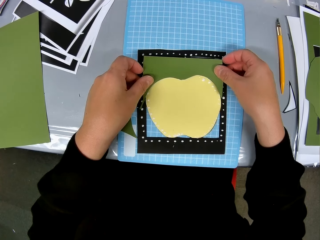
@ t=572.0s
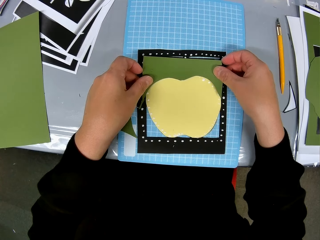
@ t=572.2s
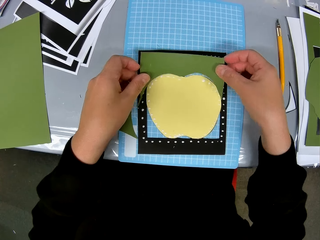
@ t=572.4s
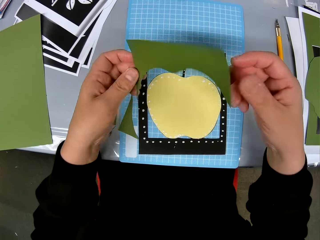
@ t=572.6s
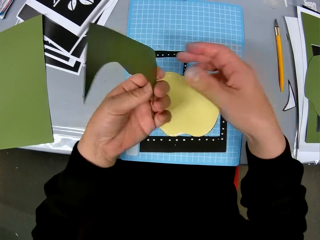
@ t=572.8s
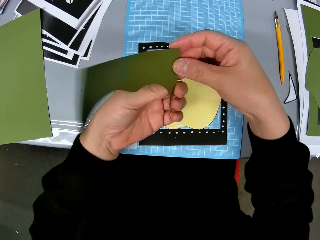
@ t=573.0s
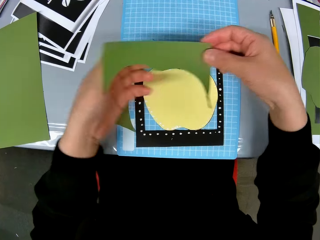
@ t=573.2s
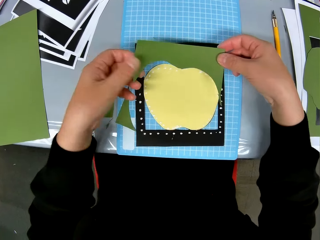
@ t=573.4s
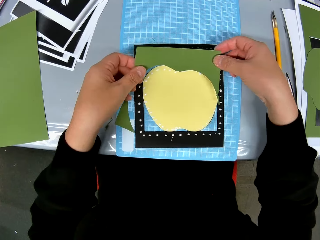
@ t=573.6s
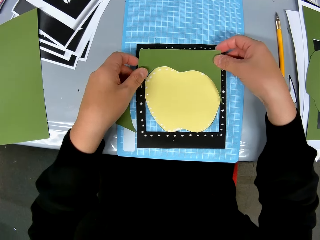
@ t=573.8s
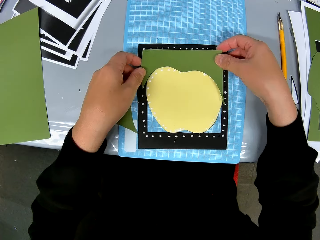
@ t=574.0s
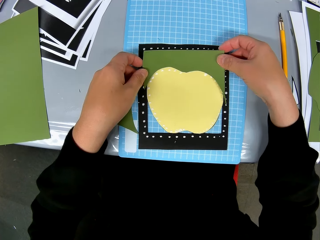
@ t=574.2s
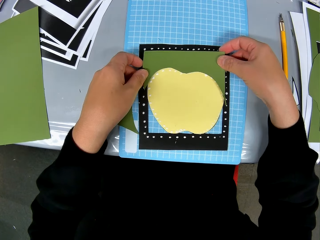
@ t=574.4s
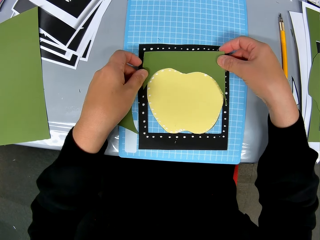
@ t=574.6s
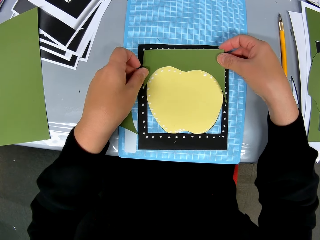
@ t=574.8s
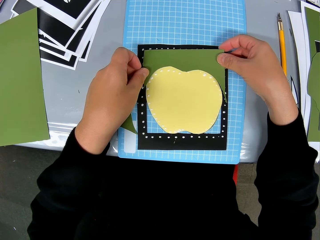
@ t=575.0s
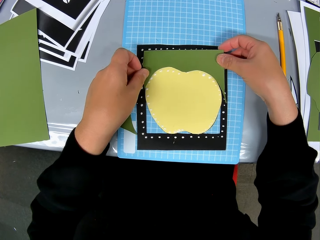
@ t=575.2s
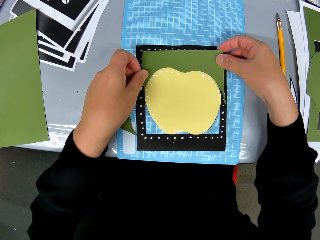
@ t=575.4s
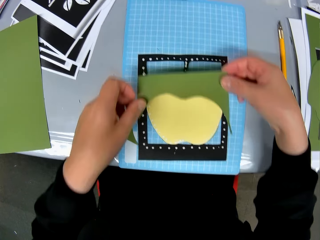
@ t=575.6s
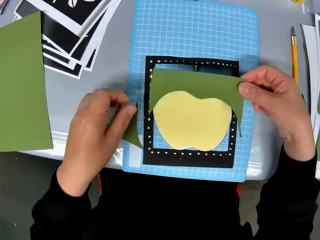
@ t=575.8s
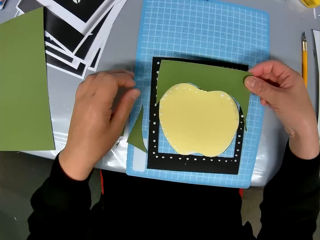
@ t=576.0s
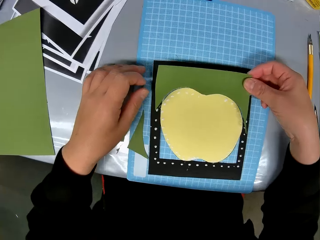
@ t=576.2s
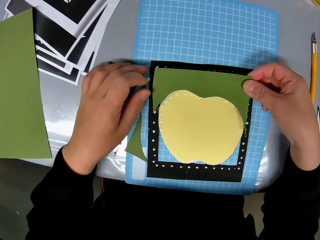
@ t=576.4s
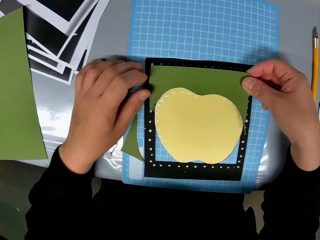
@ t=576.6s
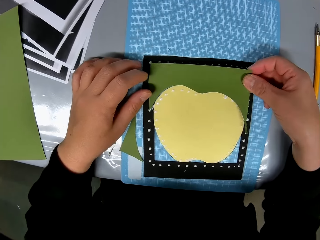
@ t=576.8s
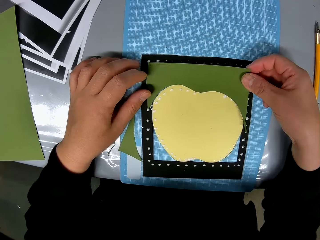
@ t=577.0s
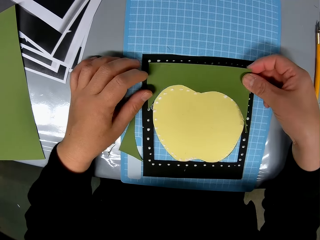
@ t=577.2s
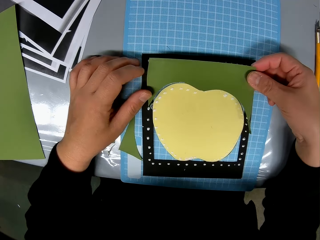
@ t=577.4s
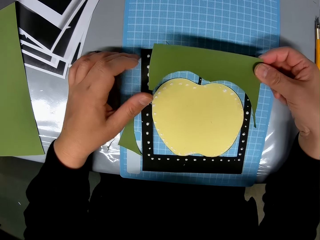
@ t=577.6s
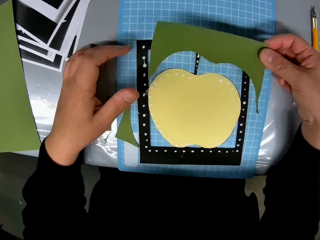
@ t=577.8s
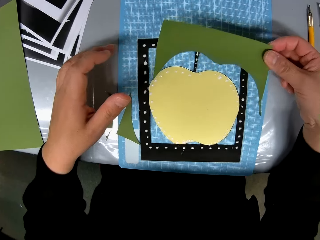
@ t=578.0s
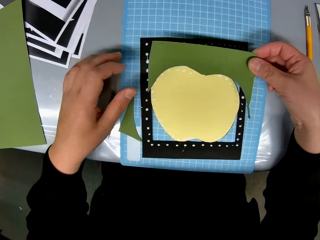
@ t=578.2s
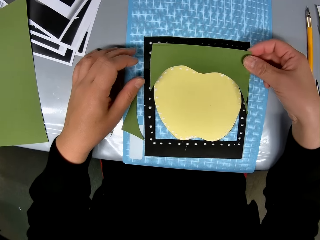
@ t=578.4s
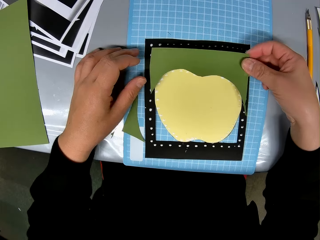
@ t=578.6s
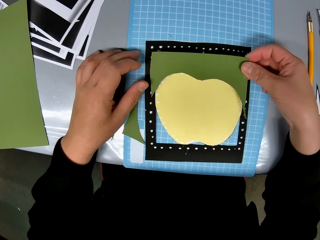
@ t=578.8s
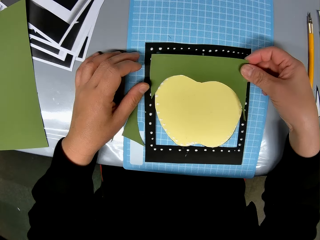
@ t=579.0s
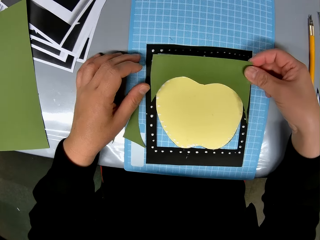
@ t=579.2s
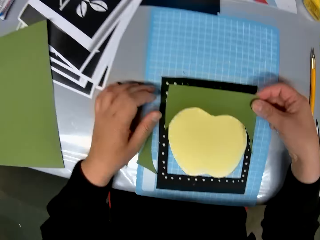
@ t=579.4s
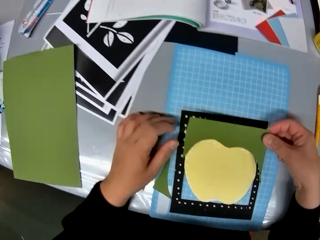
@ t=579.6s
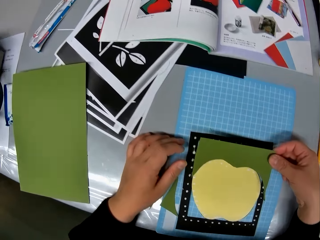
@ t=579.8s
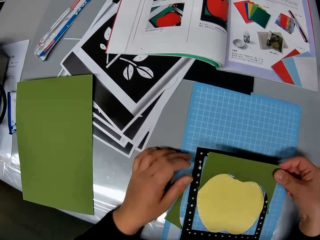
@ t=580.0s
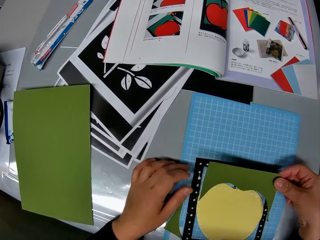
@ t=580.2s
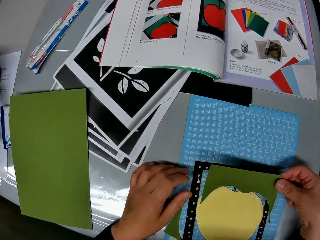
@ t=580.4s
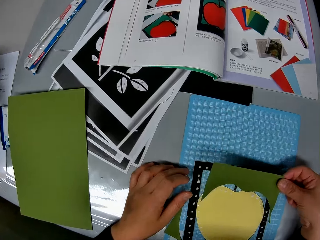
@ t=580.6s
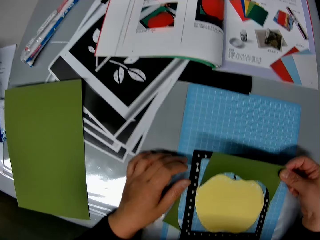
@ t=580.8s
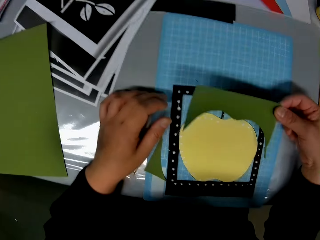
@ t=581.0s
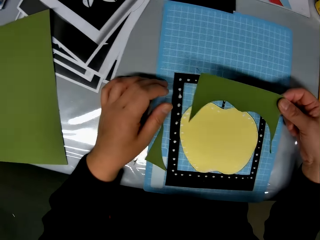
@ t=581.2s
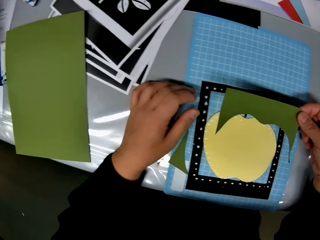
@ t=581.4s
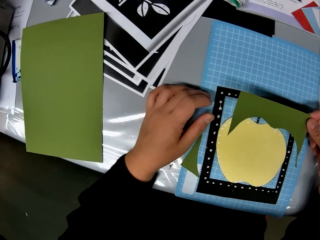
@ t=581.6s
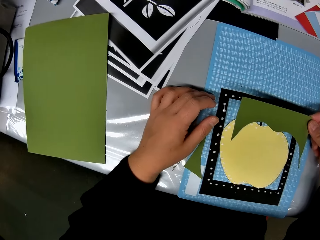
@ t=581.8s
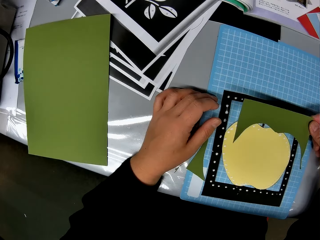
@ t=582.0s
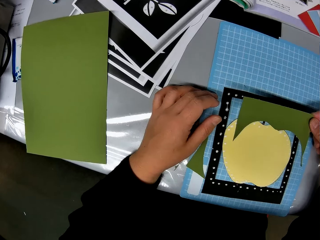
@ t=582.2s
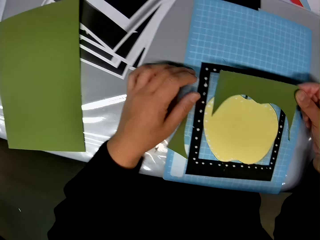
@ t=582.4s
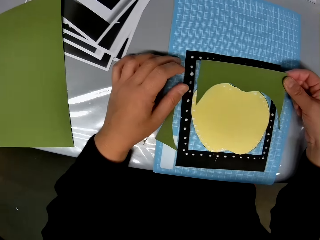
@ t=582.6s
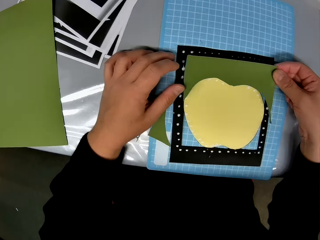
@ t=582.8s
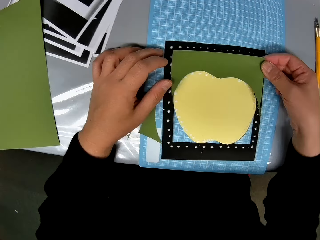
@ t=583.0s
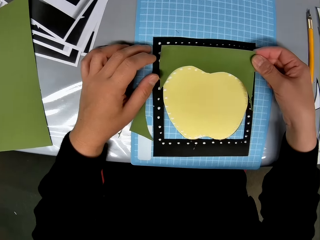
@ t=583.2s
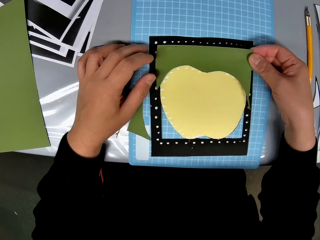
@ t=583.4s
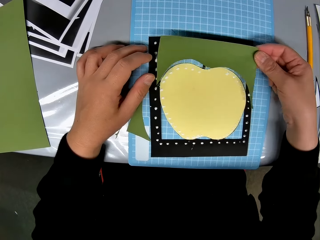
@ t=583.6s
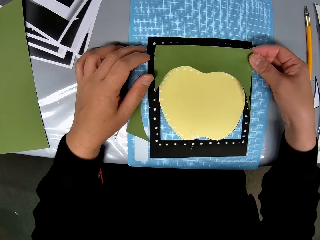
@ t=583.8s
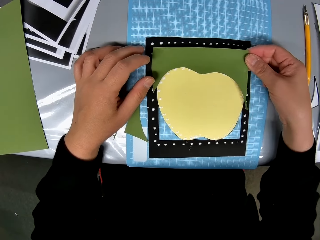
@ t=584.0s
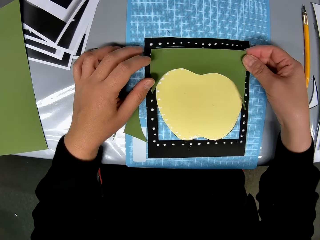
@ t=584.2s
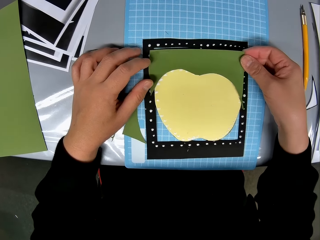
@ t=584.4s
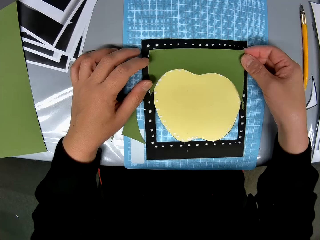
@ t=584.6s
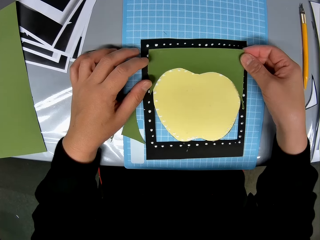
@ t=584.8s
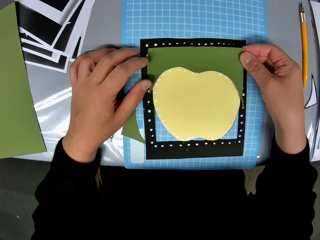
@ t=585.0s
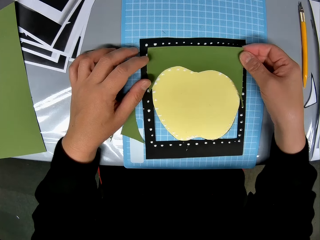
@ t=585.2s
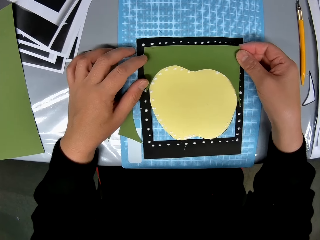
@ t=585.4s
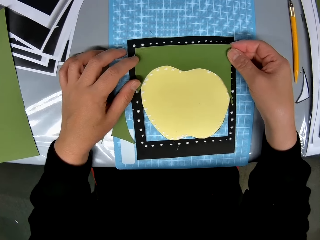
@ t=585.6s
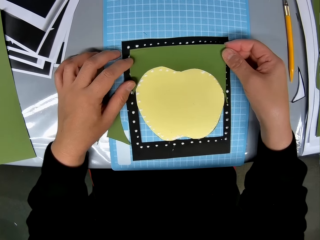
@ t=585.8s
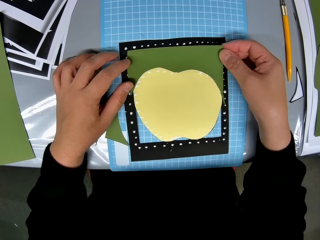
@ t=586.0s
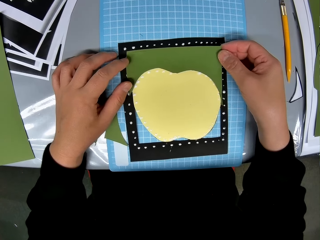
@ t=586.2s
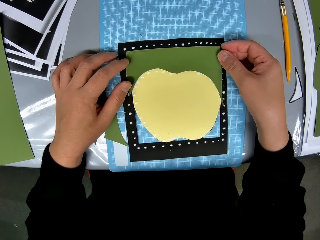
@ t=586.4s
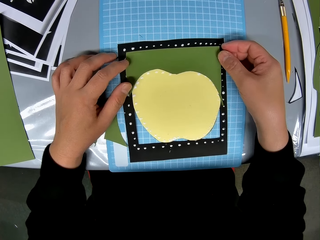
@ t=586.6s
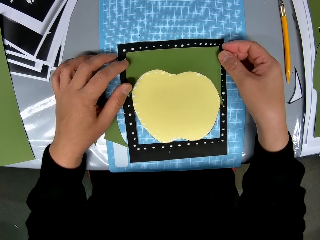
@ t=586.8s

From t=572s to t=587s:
The camera wearer turns the green cardstock or paper upside down with her hands. She sets the green cardstock on the yellow one. She lifts the paper. She fits the paper on the art. She lifts the paper. She touches the paper with a finger. She fixes the paper on the art.

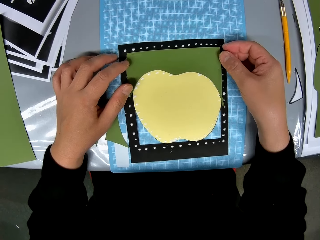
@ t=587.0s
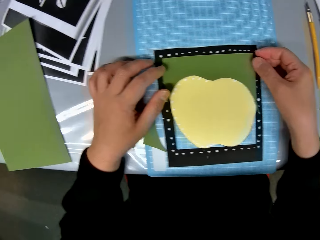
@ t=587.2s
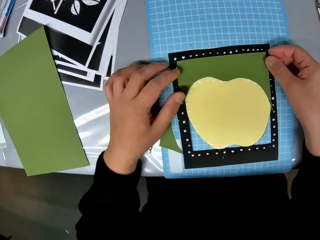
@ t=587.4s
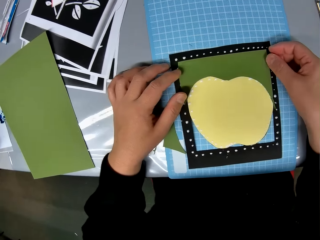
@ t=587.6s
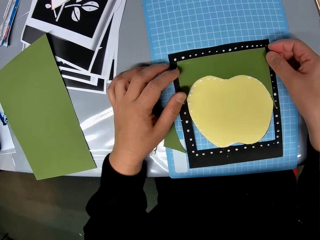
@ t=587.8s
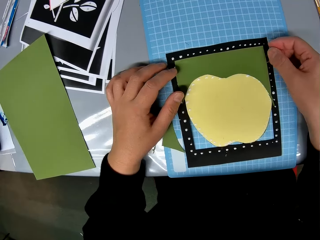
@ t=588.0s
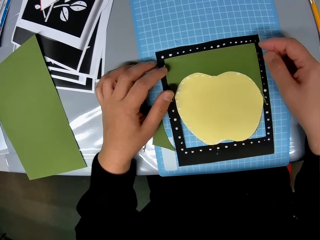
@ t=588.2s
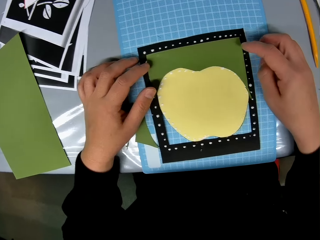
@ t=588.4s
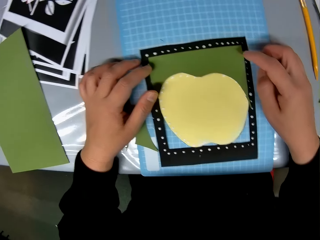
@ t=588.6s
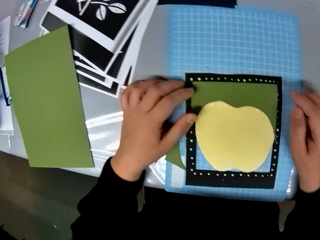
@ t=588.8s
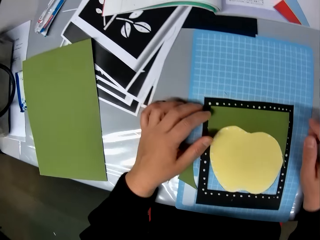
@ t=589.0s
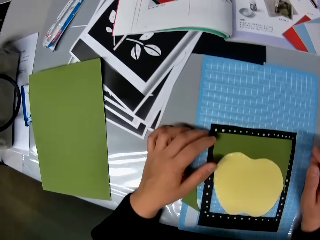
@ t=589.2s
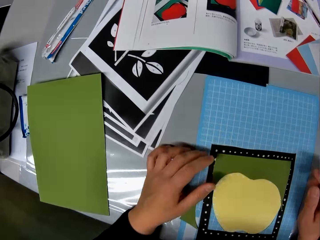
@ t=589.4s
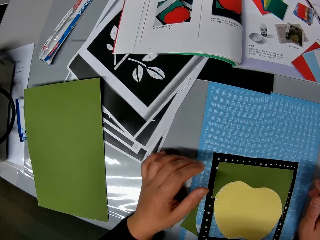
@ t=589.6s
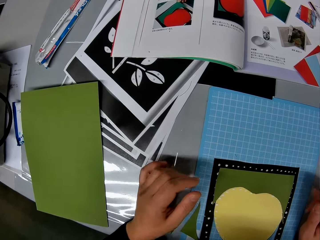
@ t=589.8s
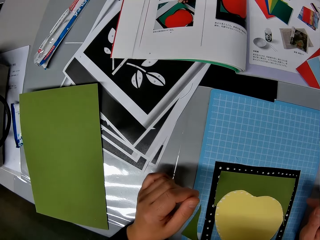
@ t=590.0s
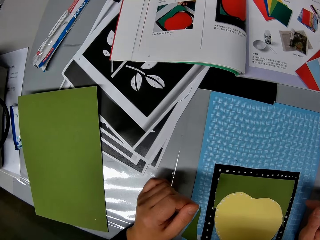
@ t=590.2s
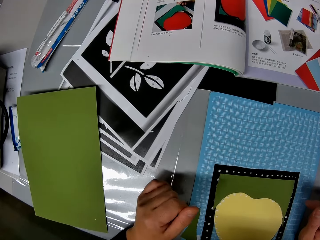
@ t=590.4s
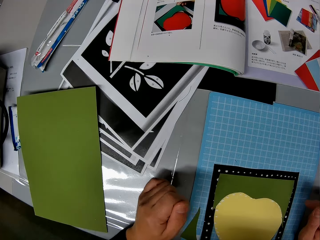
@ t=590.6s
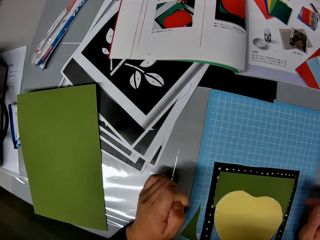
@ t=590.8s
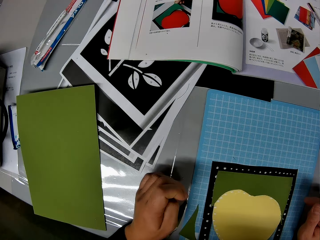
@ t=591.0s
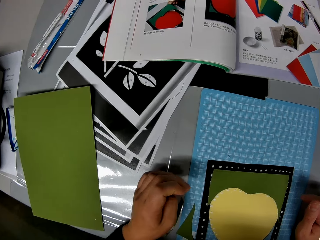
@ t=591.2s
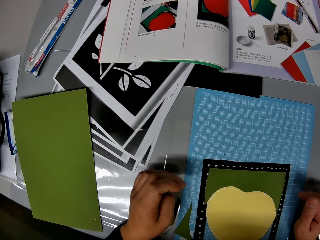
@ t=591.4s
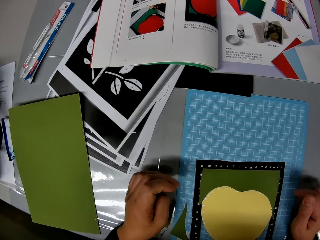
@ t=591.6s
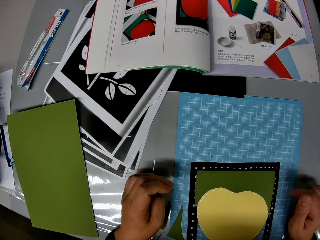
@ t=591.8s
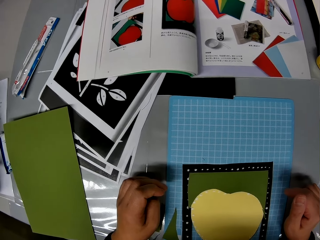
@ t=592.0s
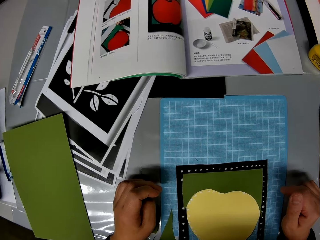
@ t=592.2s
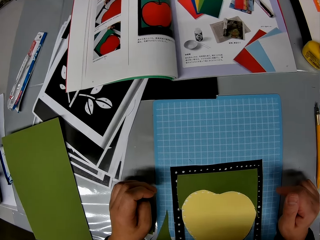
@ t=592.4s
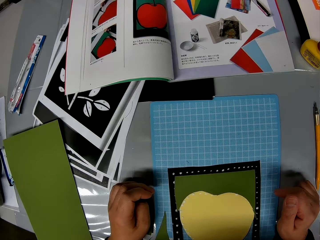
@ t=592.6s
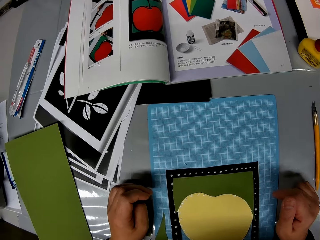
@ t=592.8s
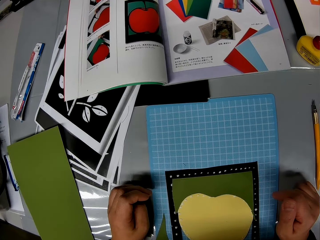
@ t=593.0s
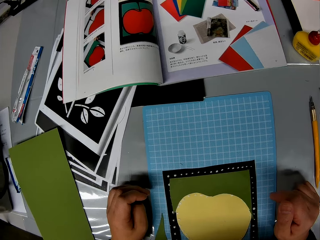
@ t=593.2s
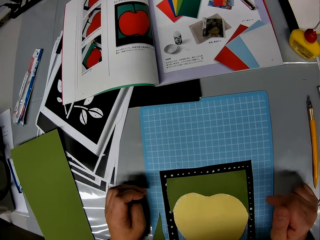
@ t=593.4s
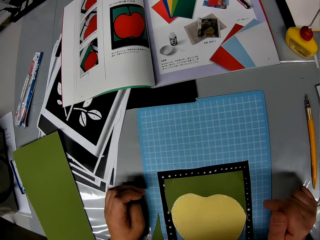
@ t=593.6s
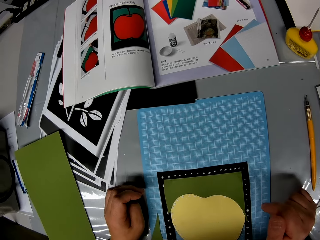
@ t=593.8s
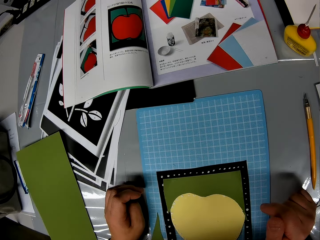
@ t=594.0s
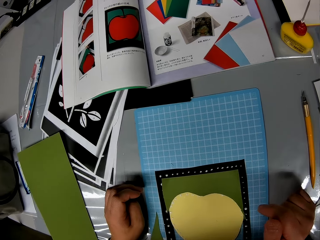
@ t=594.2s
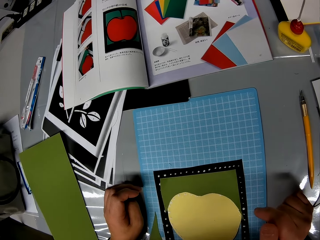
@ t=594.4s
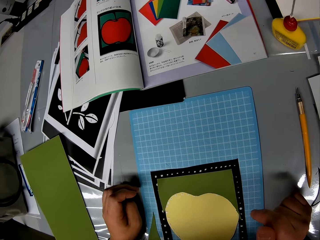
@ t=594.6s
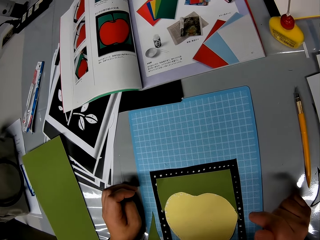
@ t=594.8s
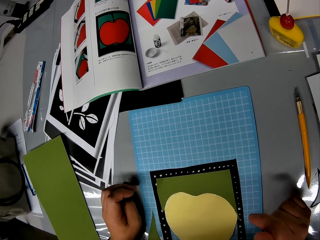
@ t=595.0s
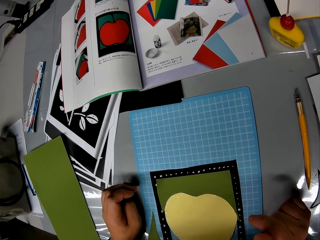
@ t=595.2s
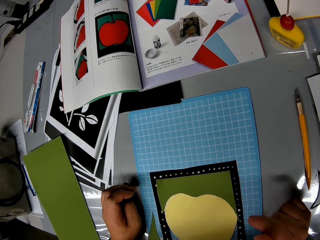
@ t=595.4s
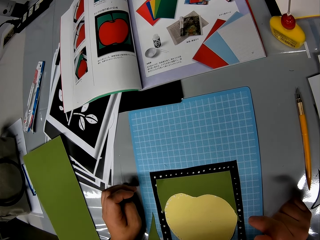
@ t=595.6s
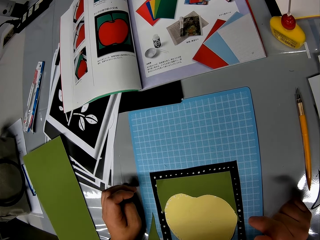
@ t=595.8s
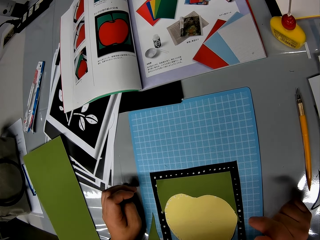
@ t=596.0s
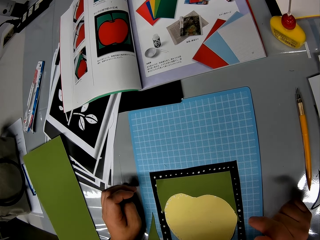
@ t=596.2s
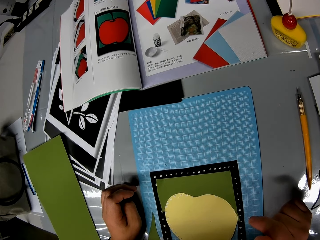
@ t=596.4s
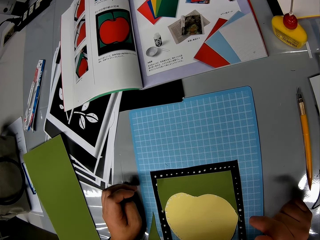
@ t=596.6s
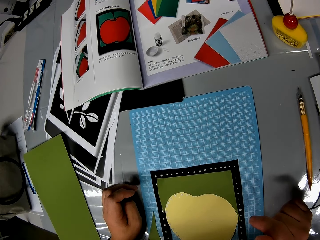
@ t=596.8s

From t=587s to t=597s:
The camera wearer checks the green cardstock on the yellow one. They rub the fingers.
